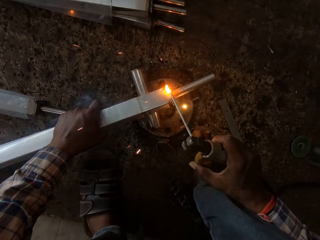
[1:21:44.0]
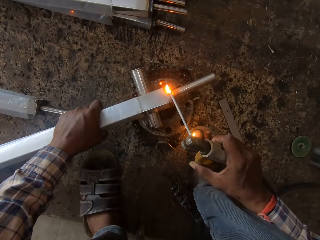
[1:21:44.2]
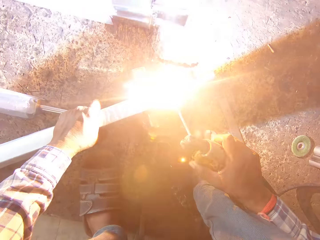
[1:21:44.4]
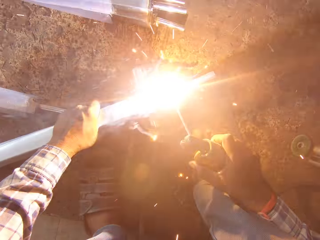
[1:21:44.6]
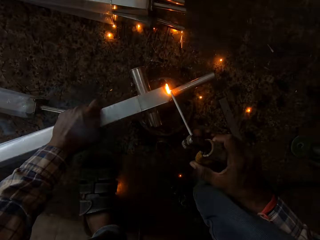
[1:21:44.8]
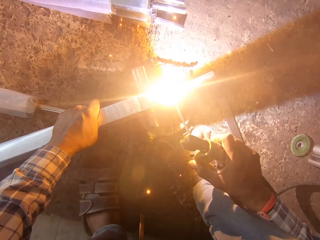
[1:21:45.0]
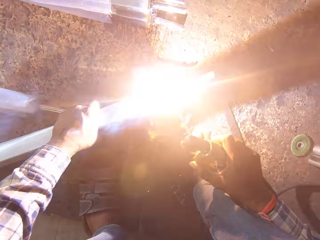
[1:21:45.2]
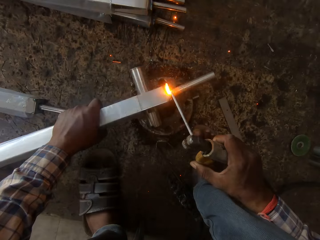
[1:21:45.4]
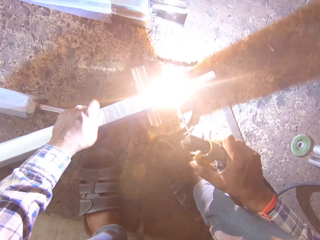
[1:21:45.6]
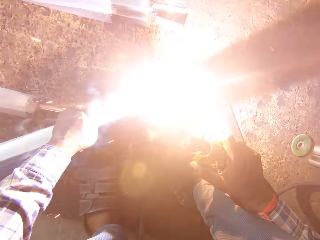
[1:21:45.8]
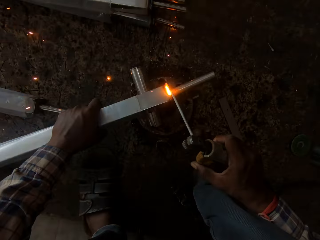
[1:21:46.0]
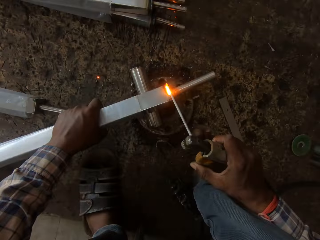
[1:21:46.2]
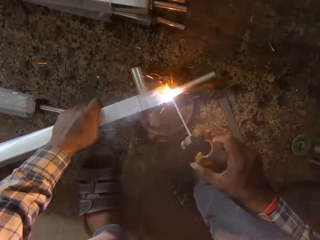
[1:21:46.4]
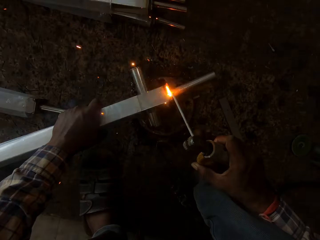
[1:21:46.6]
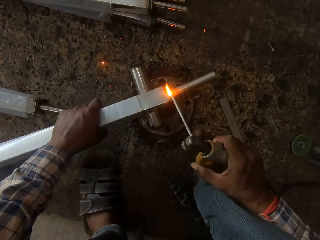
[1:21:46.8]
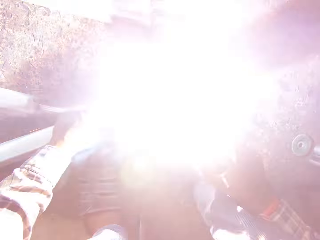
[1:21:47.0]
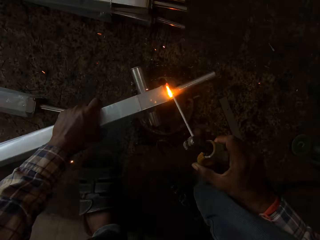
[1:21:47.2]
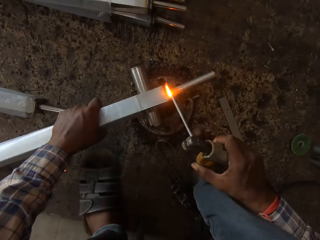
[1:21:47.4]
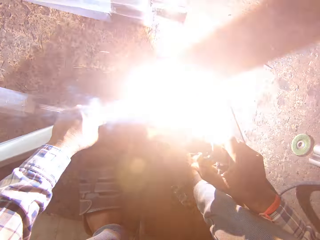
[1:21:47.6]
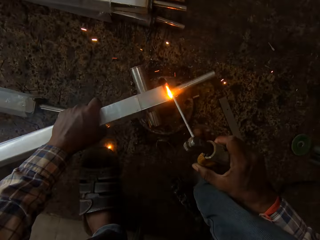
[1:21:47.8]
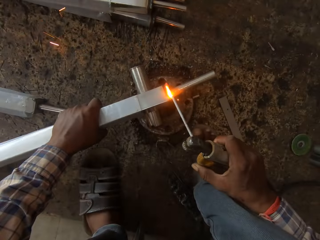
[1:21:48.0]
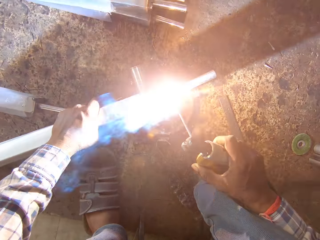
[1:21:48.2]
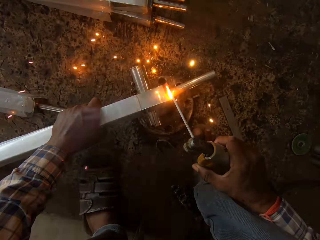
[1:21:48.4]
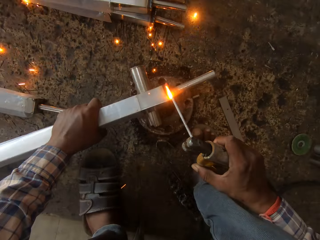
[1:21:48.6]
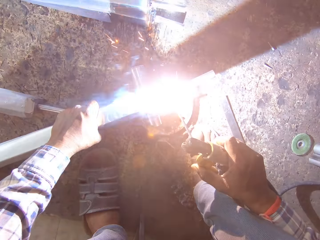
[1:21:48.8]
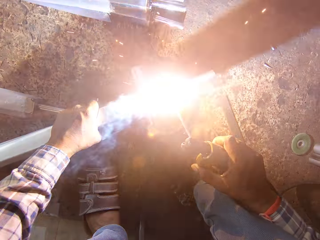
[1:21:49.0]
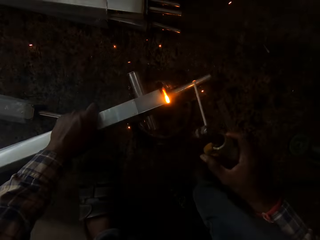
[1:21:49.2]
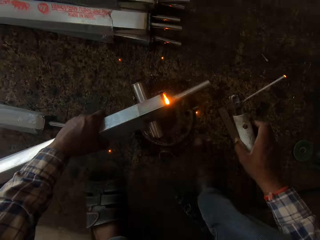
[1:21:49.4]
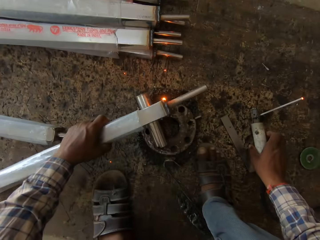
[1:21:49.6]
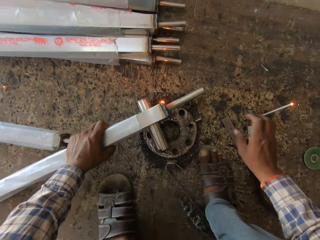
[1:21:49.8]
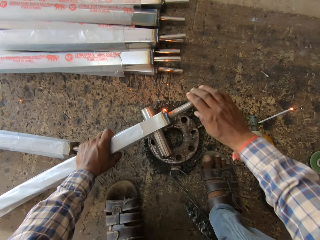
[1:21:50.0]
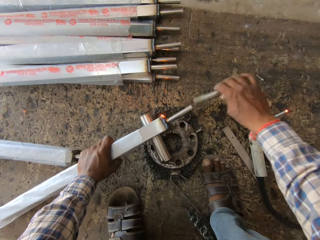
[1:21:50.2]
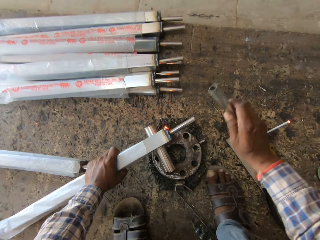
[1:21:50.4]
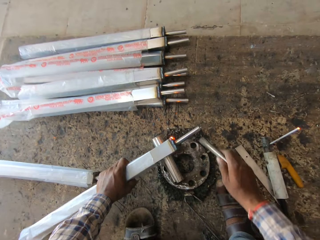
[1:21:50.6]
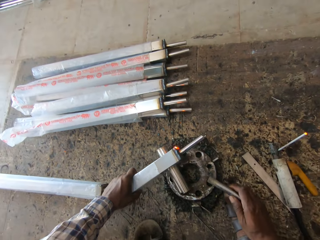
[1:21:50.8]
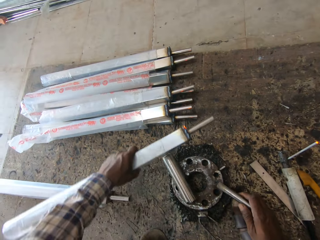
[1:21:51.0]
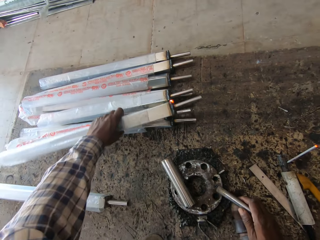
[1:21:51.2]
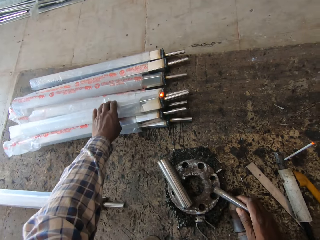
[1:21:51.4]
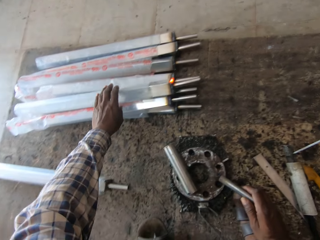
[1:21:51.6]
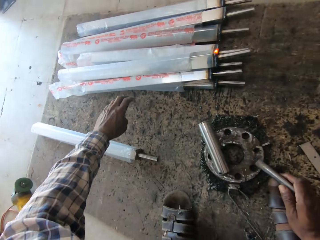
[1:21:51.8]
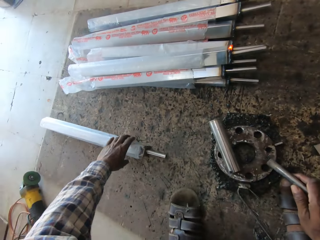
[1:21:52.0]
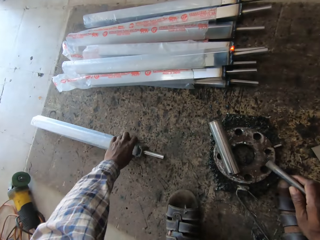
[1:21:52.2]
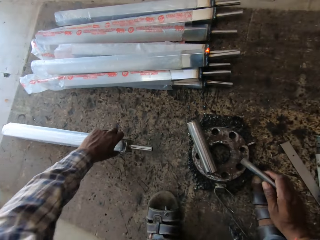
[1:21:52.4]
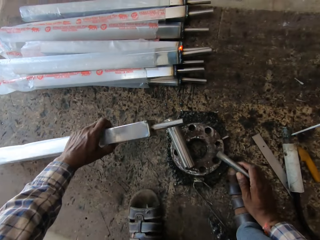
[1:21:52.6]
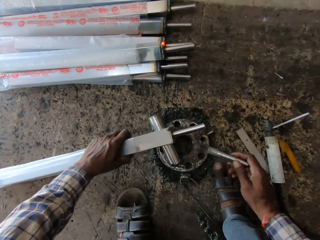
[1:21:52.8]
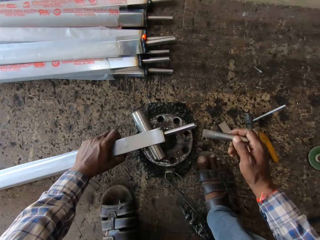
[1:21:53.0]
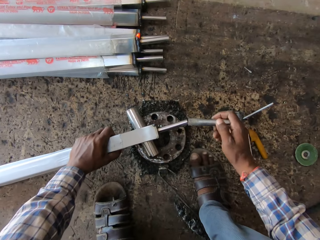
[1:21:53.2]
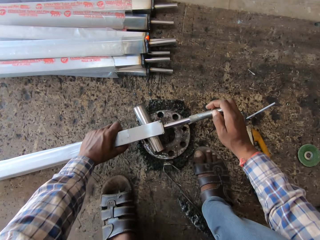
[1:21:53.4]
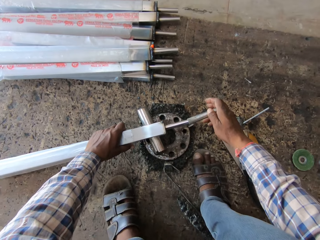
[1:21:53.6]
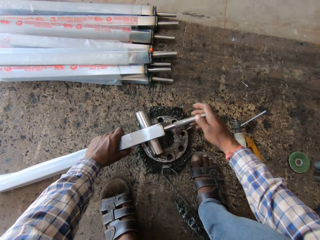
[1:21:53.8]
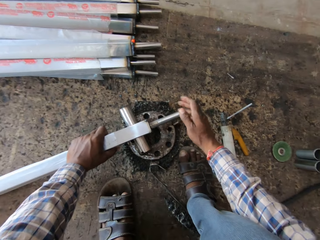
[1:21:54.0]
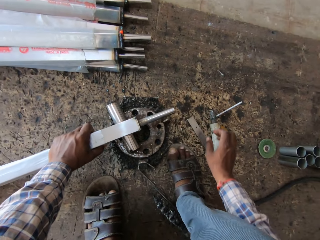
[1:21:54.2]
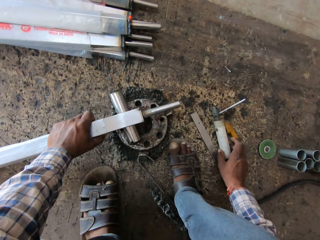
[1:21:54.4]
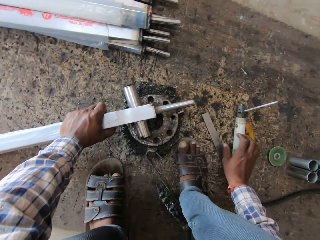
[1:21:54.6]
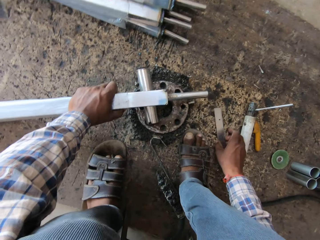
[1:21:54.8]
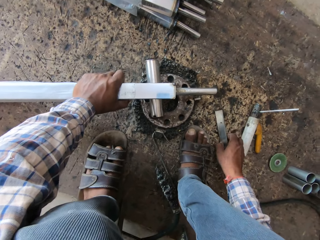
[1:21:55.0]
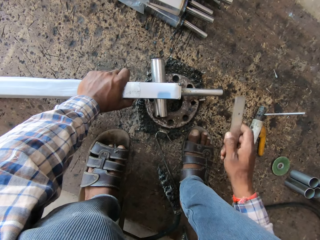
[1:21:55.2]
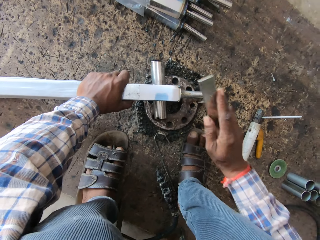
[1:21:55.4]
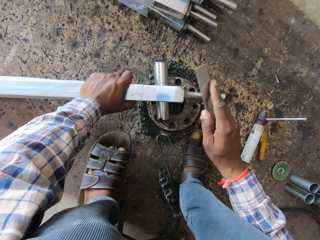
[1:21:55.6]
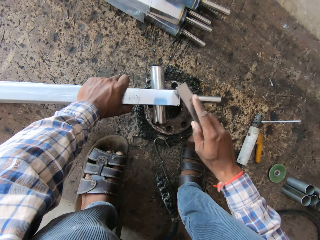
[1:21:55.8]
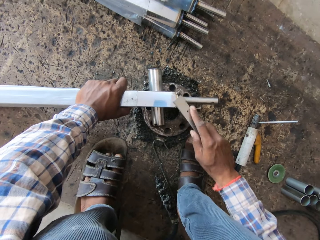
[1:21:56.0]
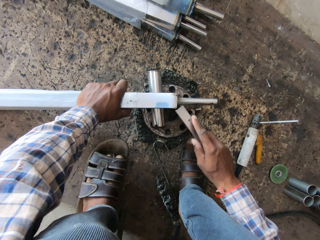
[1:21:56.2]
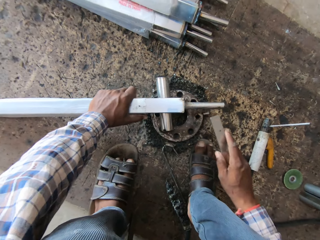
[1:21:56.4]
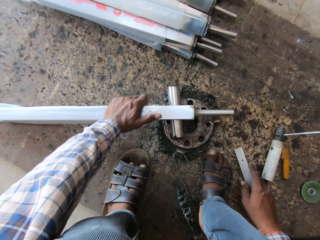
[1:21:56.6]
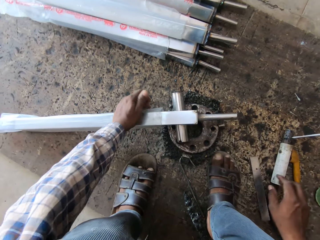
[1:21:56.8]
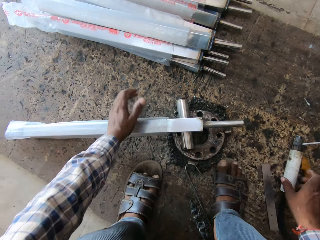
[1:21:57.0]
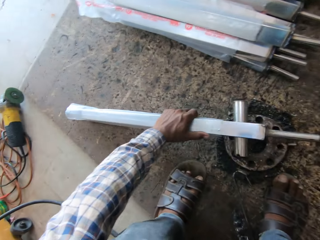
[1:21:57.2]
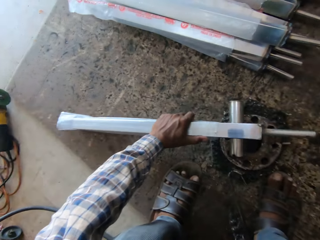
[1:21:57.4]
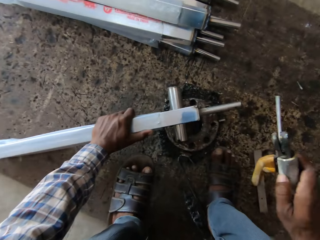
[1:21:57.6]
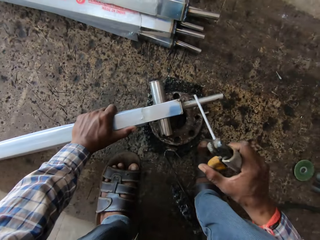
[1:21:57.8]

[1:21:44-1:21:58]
The camera wearer drops the welding machine in his right hand on the ground. He adjusts the rectangular pipe with his left hand. He removes a round pipe from the rod with his right hand. He drops the rectangular pipe on rectangular pipes with his left hand. He picks up a rectangular pipe on the ground with his left hand. He places the rectangular pipe in his left hand on a flange. He fixes the round pipe in his right hand on the rod. He adjusts the welding electrode holder on the ground with his right hand. He picks up the iron rod on the ground with his left hand. He hits the rectangular pipe with the iron rod in his right hand. He drops the iron rod in his right hand on the floor.

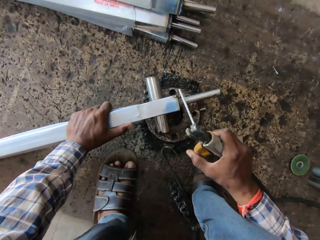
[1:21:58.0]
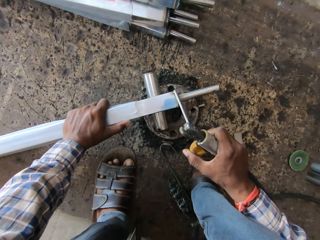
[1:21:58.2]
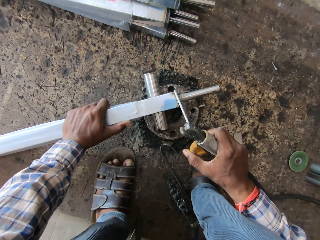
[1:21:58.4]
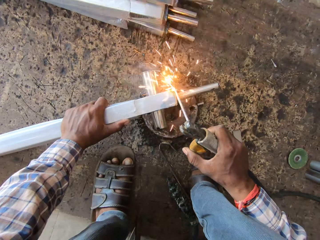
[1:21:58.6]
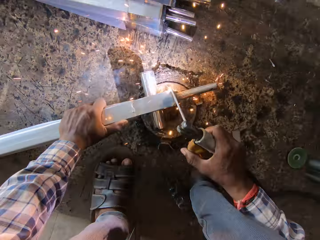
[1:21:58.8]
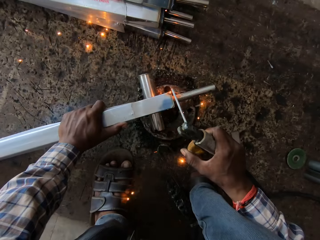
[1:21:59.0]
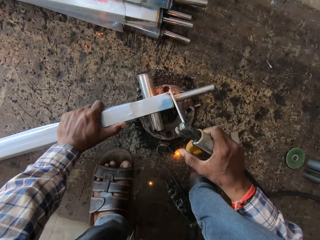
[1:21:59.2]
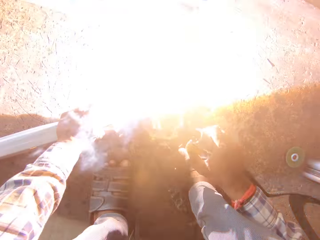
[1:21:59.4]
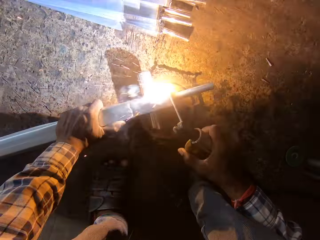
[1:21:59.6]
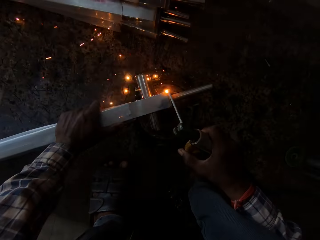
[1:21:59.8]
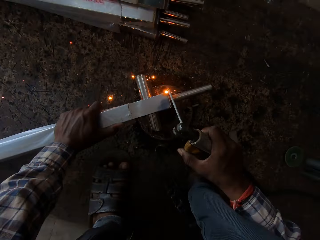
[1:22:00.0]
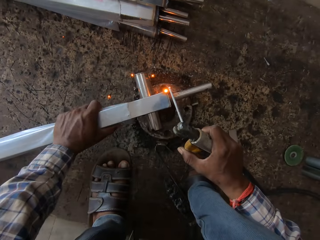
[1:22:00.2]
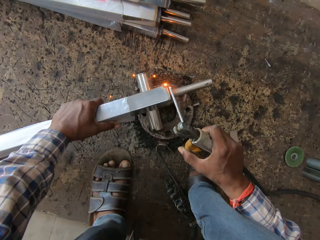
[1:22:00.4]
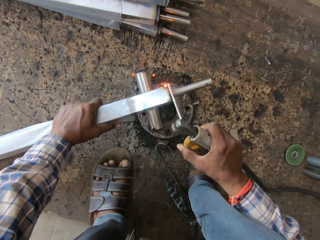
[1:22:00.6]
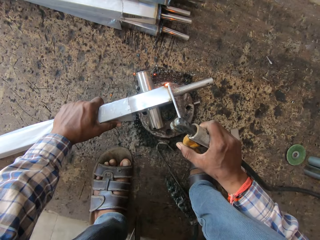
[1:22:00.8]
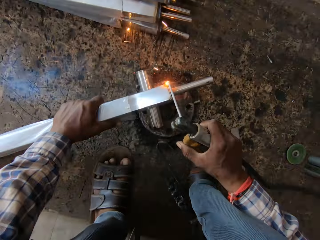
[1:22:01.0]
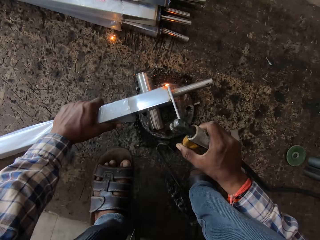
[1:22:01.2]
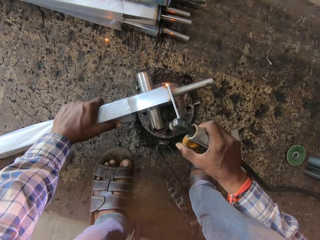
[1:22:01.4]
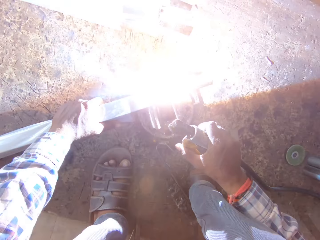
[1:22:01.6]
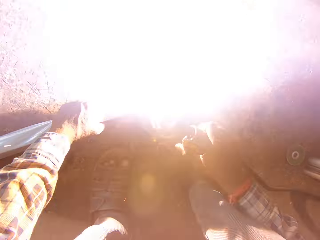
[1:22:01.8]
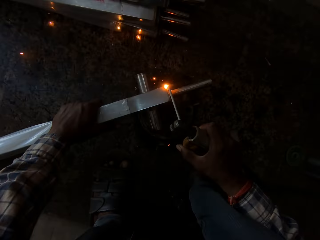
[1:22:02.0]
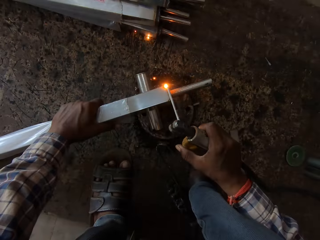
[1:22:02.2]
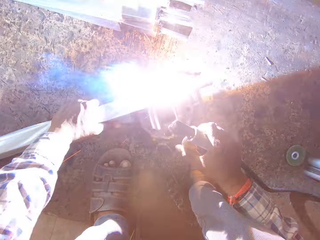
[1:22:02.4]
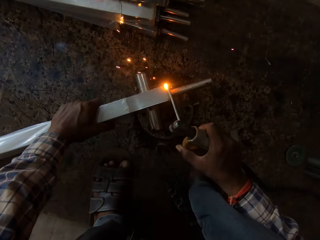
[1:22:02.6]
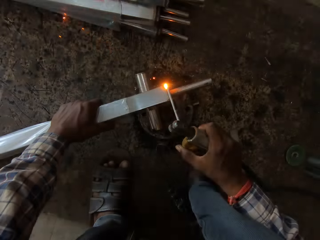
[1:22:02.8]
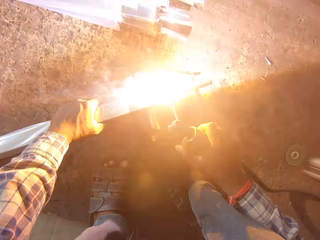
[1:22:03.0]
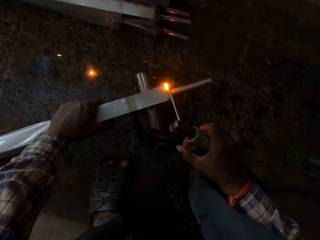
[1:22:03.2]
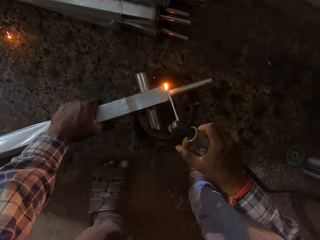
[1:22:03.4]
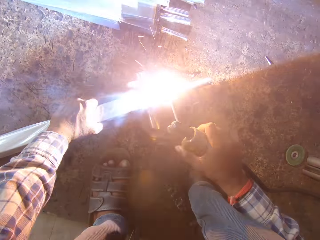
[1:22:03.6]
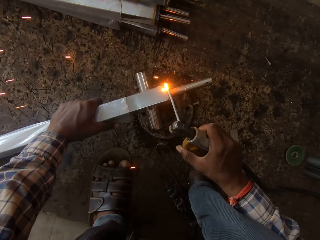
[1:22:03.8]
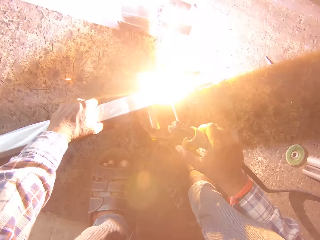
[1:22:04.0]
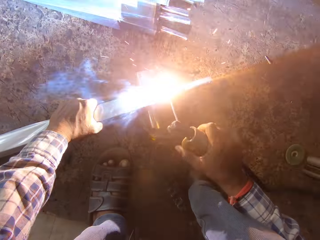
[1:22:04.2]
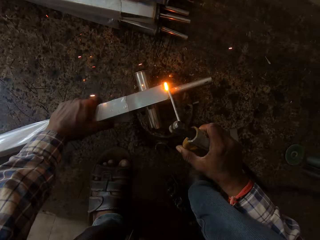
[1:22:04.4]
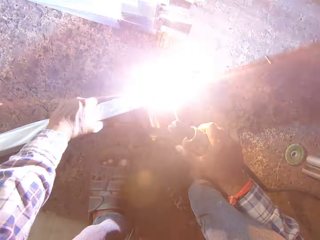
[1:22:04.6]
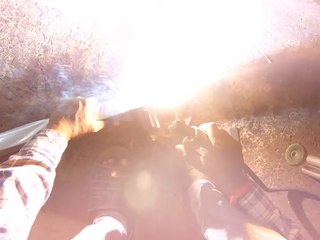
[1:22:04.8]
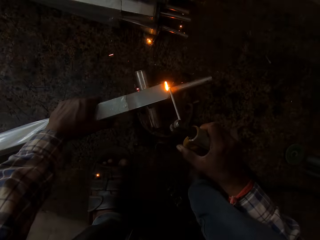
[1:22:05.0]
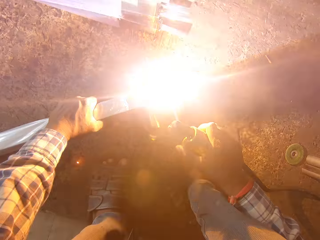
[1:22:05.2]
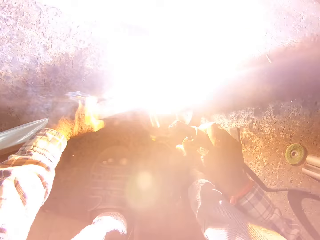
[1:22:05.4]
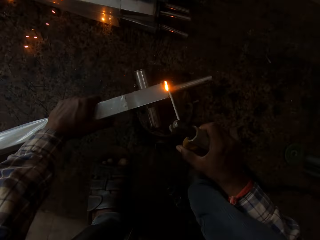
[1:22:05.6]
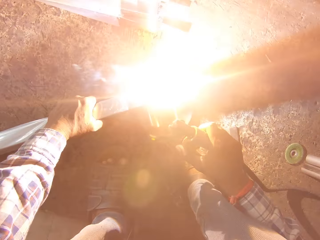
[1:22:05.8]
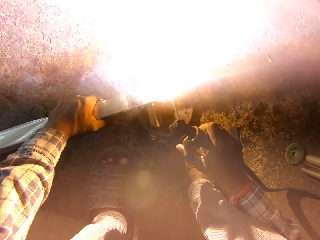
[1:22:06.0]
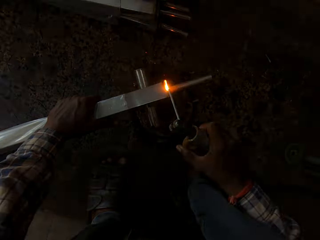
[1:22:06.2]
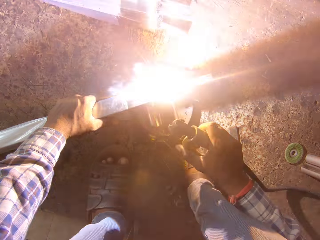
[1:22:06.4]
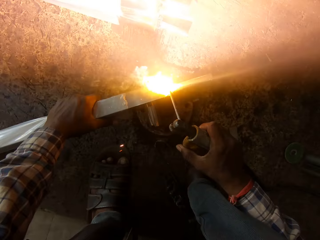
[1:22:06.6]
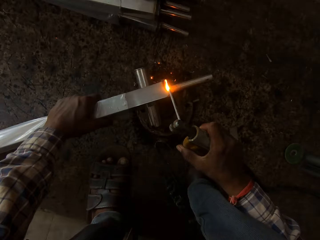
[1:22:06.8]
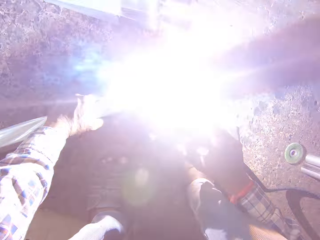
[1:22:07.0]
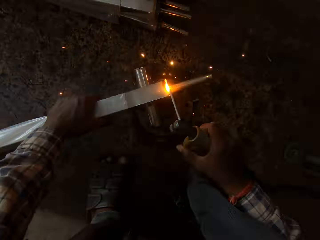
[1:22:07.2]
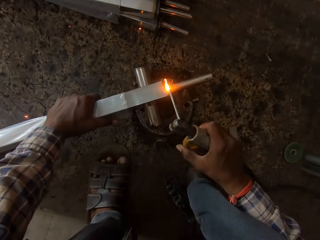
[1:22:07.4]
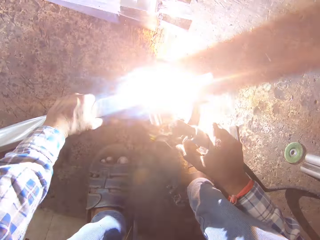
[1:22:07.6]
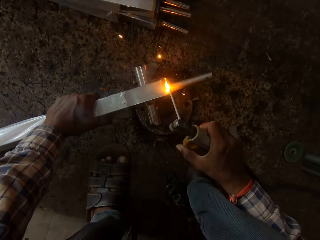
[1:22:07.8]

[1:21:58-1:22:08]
The camera wearer picks up the welding machine. He welds the rectangular pipe and the rod with the welding machine in his right hand.
